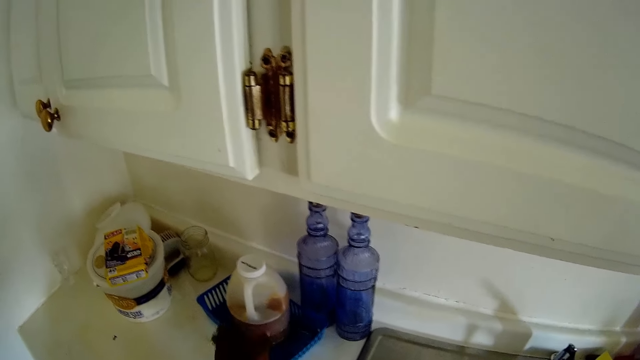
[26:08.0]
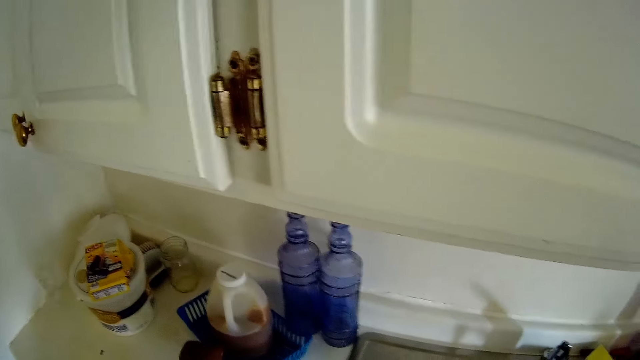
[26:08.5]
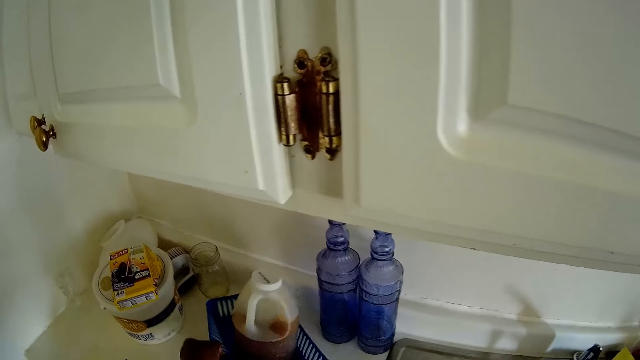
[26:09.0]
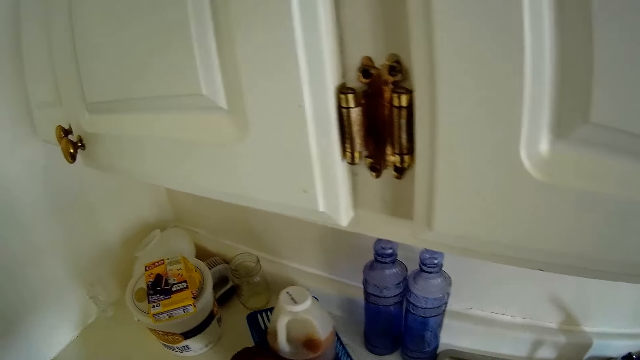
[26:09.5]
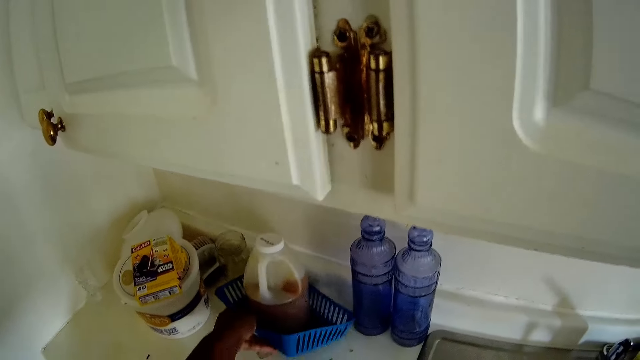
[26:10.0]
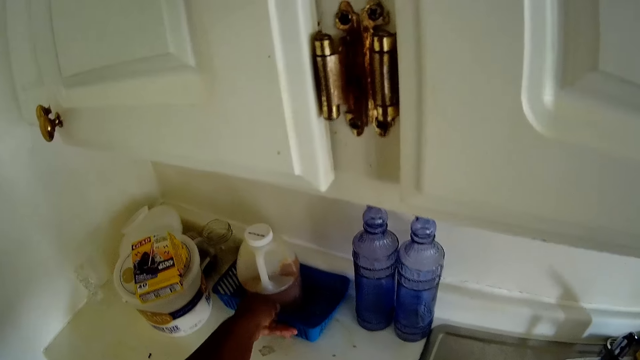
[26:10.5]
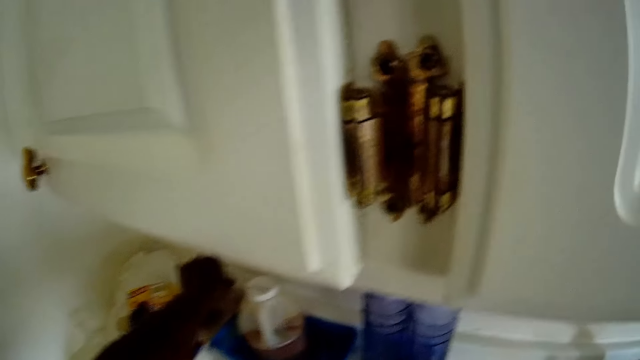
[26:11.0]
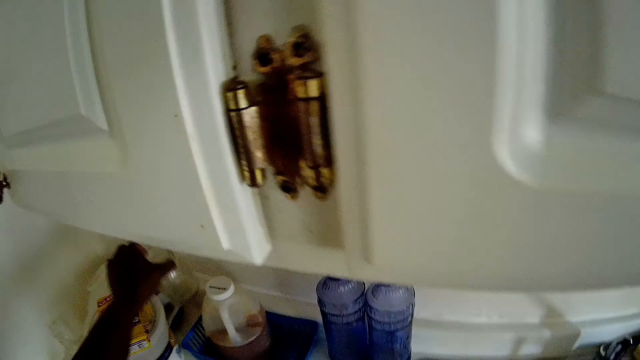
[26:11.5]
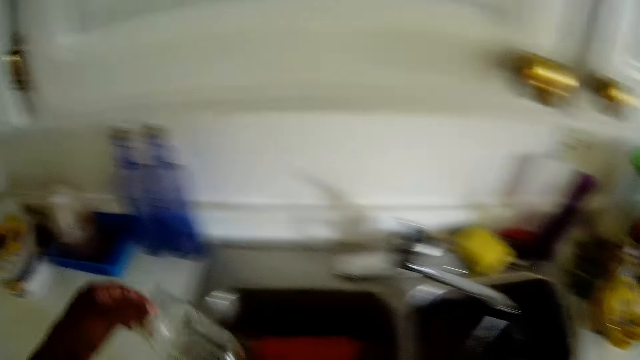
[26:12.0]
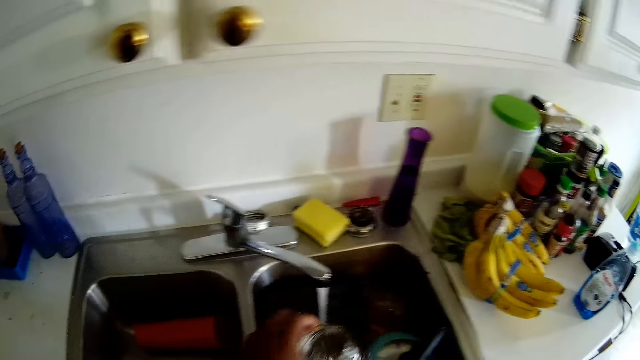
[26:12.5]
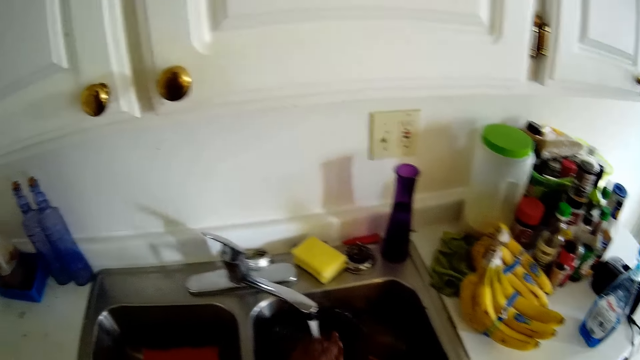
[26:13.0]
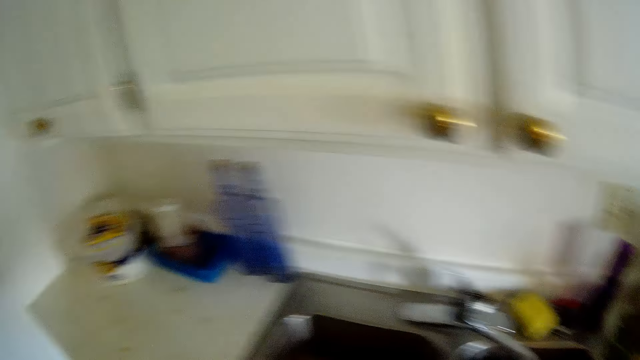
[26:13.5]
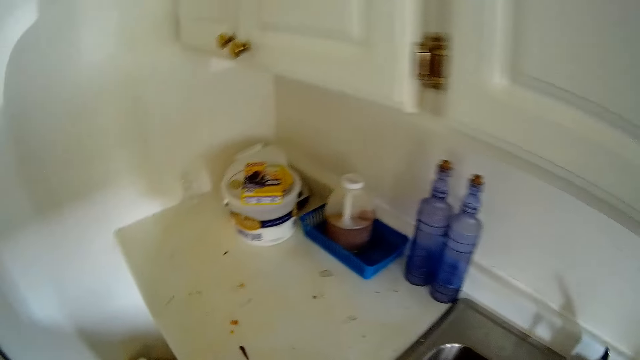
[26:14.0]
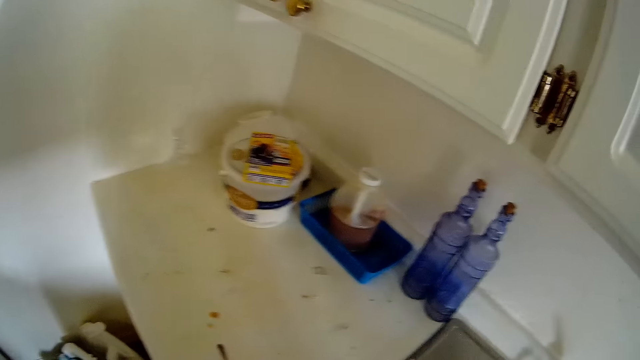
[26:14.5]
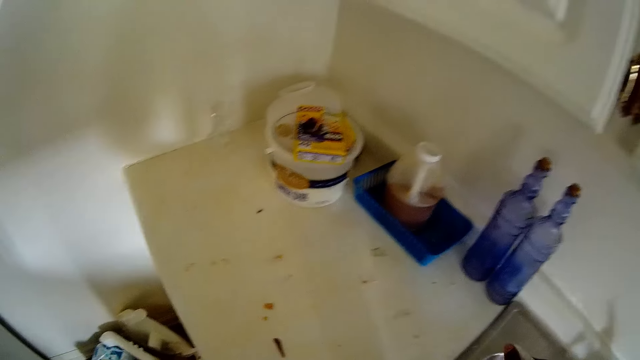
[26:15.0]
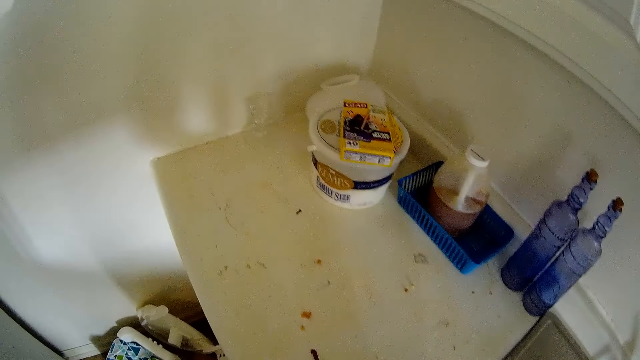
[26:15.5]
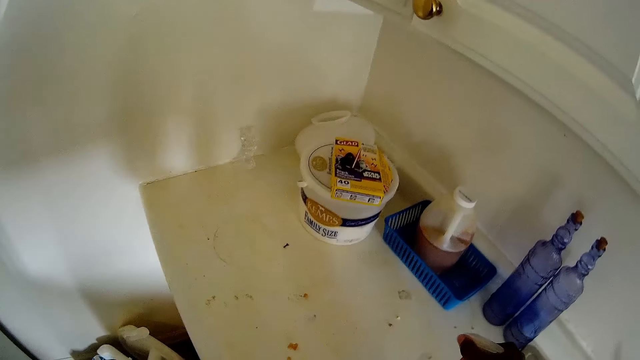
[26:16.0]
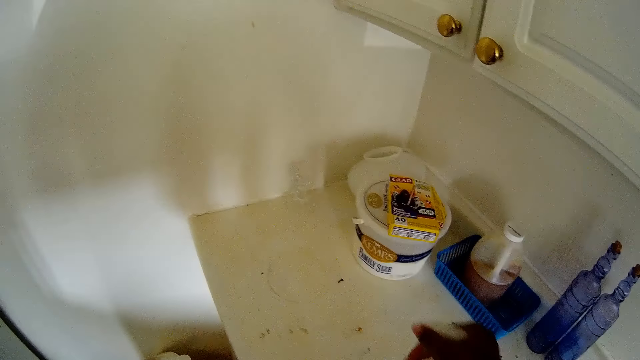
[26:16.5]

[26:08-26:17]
The camera wearer puts the plastic in a basket. She moves the basket with her left hand. She takes a bottle from the kitchen countertop with her left hand. She puts the bottle in the sink. She washes utensils. She sprays the kitchen countertop with a spray bottle.

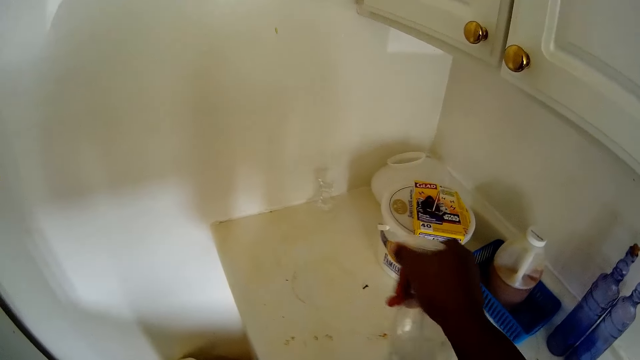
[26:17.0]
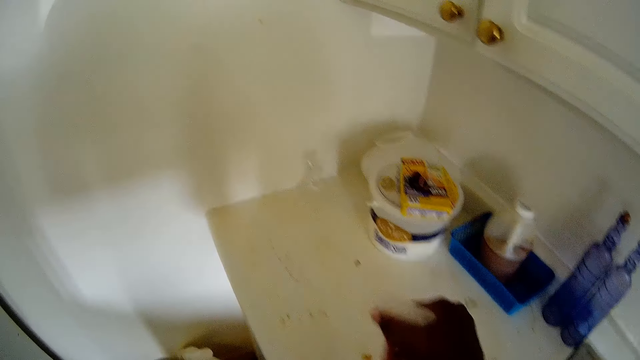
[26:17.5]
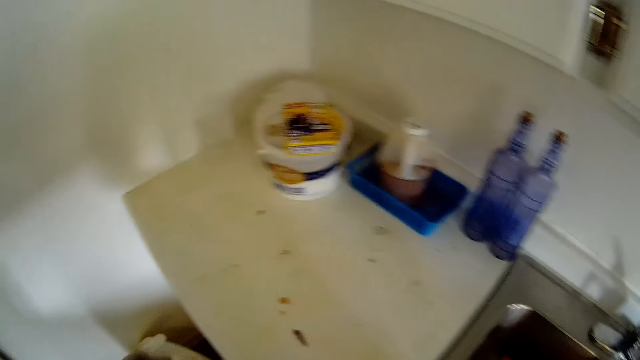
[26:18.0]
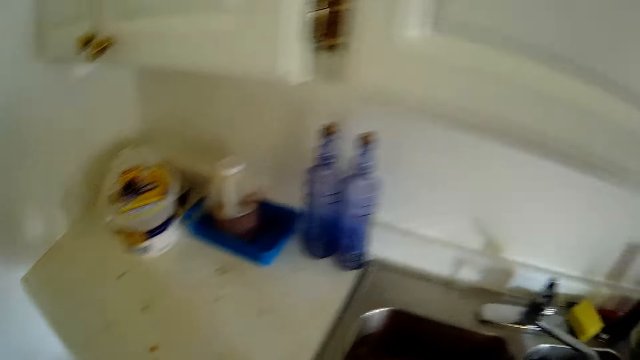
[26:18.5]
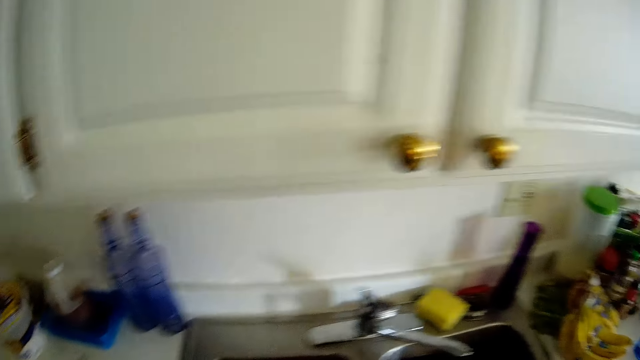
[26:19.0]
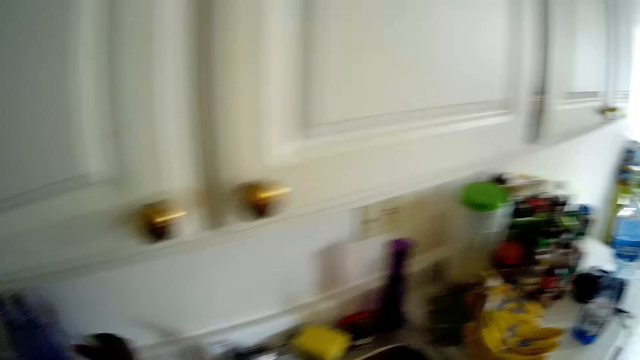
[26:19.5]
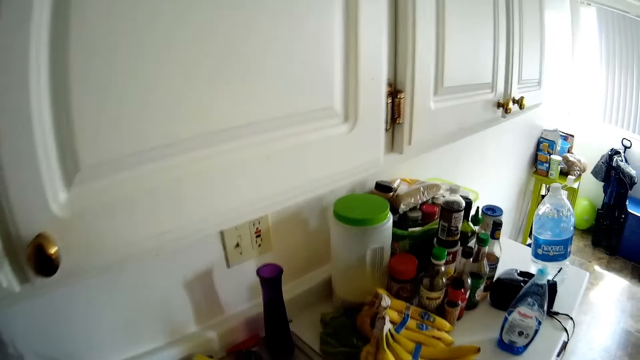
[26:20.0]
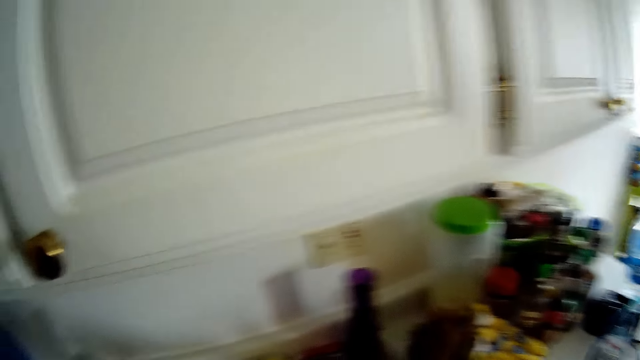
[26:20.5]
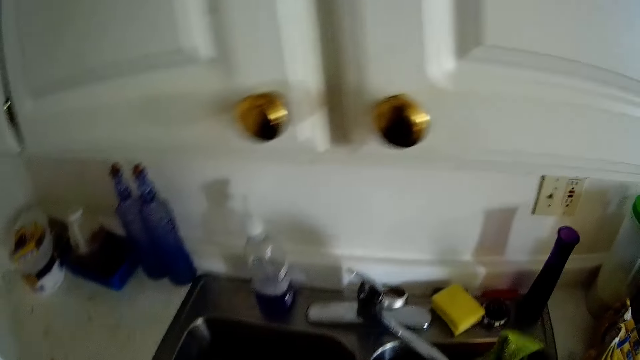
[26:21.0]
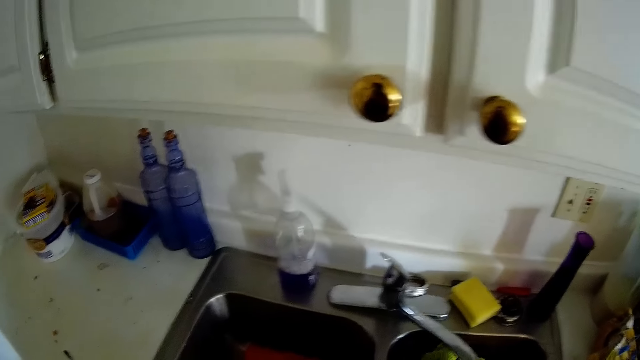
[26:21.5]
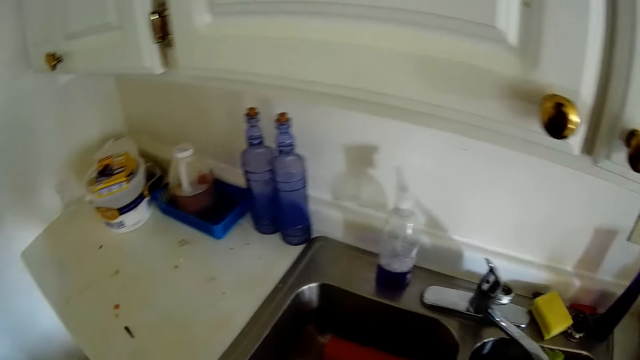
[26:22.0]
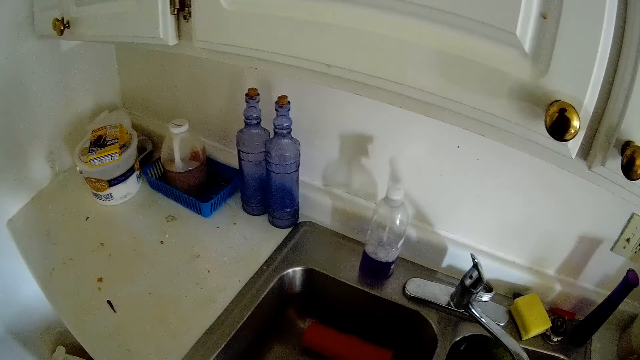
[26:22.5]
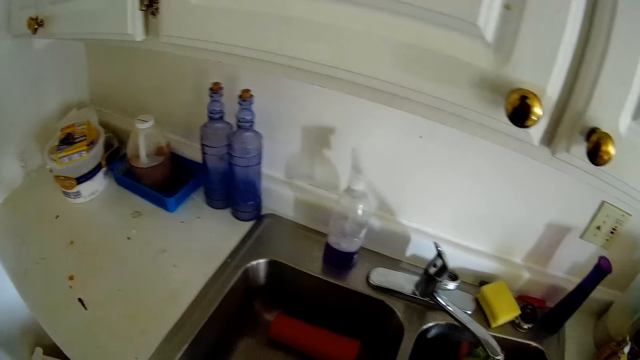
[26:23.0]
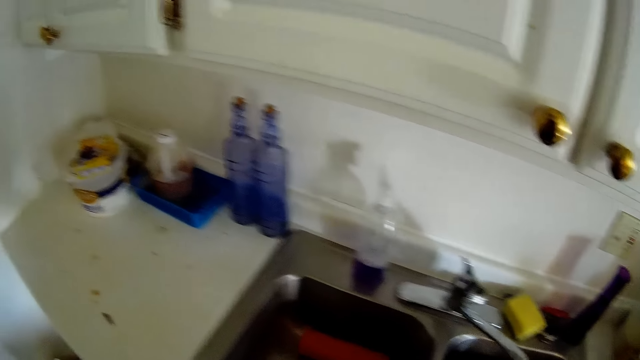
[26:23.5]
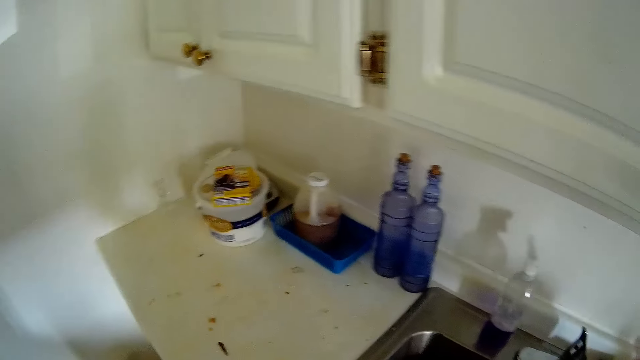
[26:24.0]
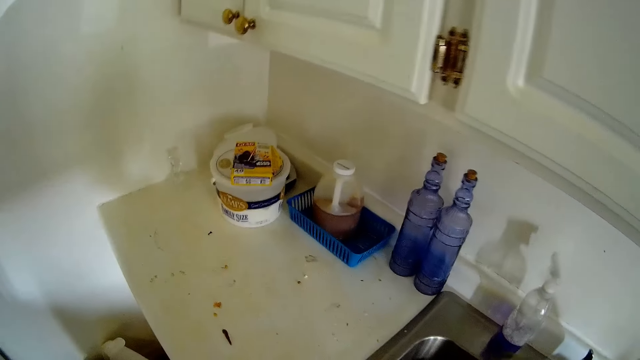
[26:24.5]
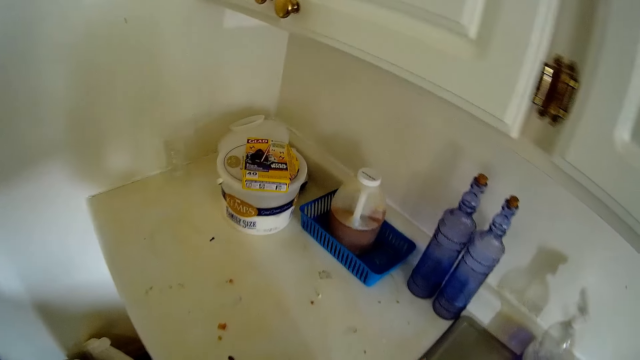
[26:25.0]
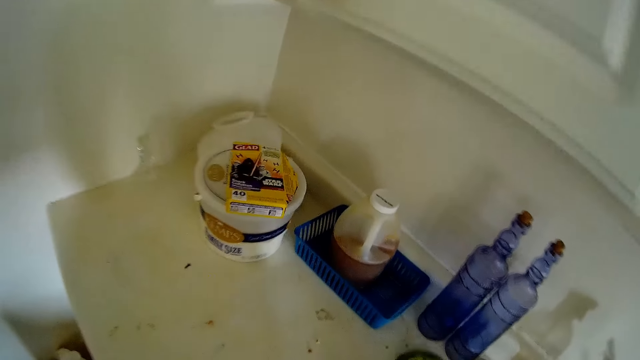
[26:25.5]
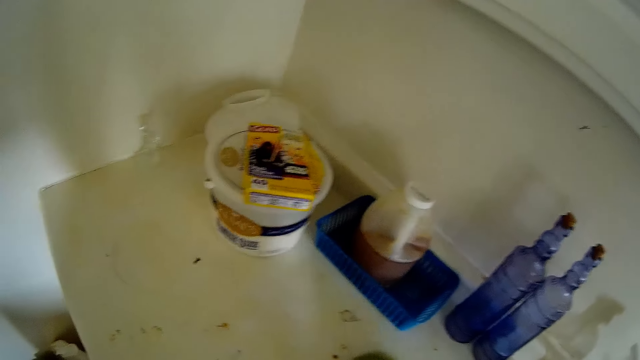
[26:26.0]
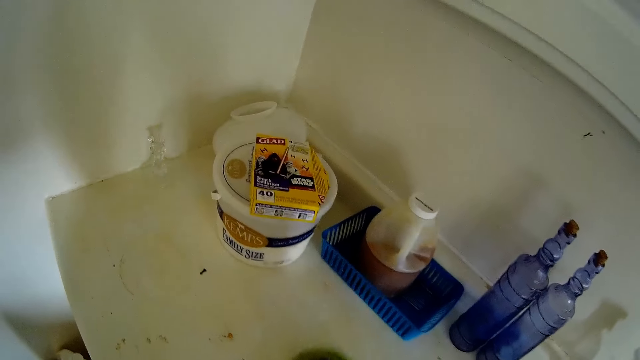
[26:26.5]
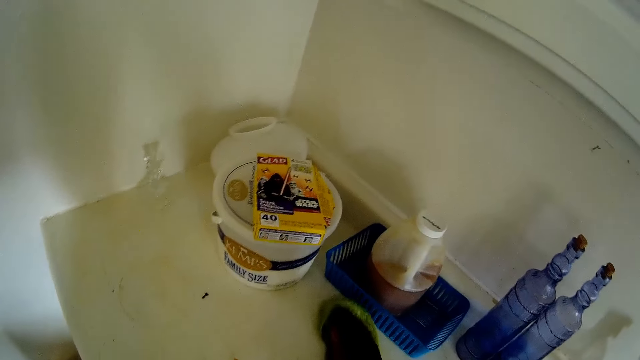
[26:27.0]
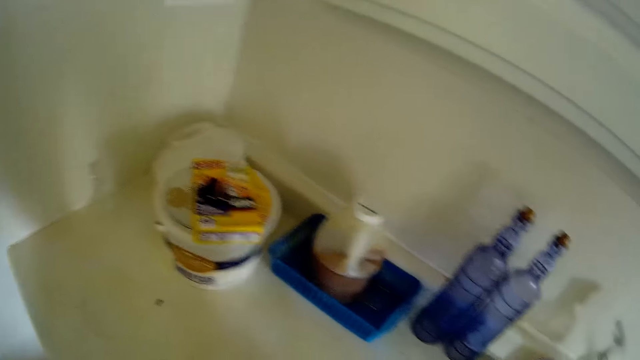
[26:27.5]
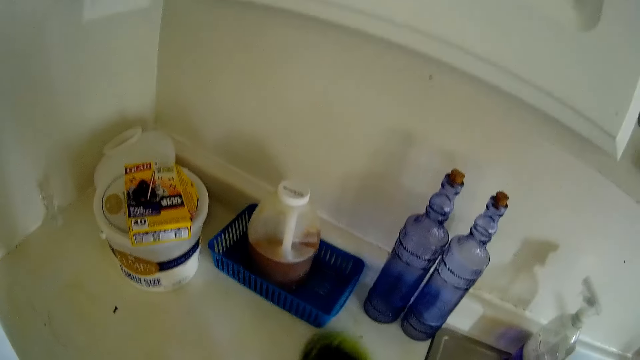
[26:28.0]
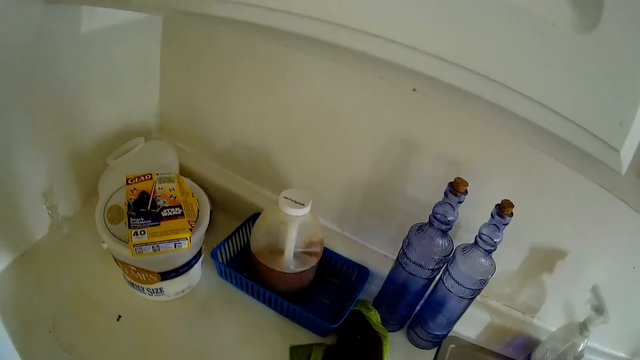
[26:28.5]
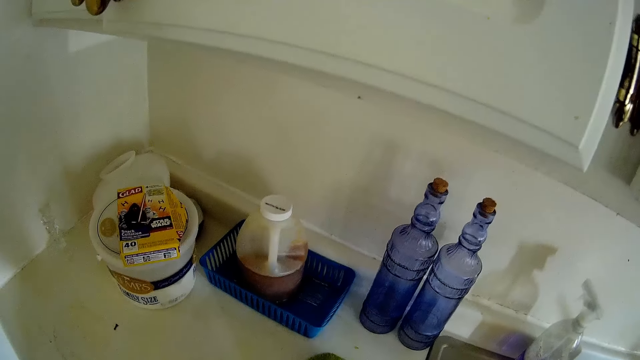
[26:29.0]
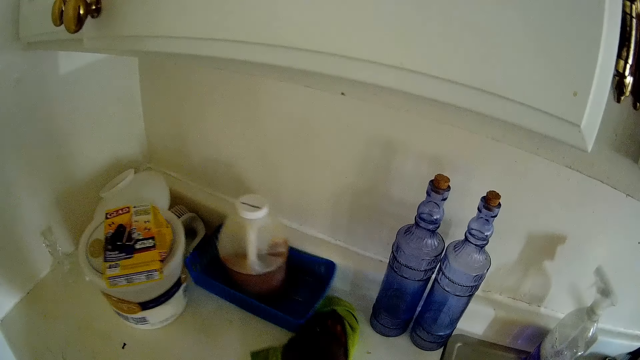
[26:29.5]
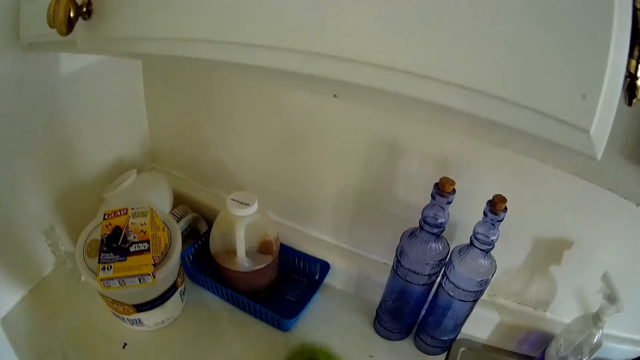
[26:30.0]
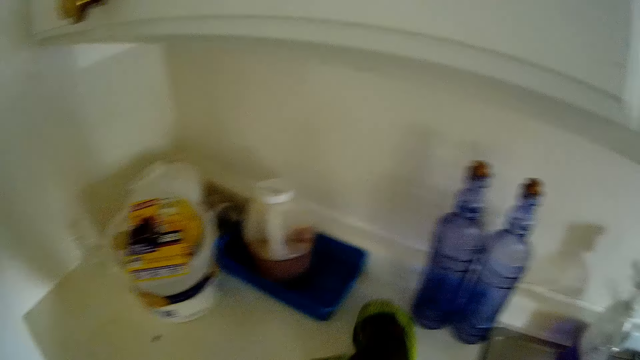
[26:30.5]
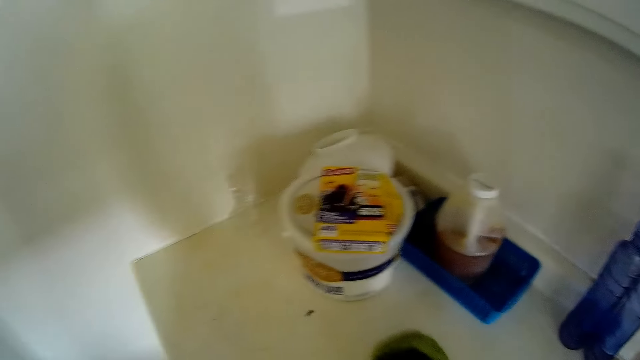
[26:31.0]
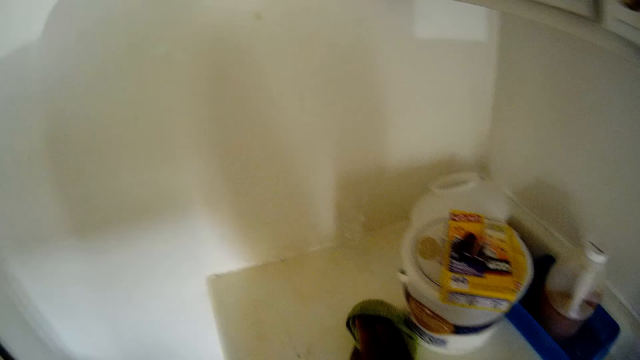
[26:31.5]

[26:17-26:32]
The camera wearer sprays the table. She drops the spray bottle on the sink with her left hand. She turns. She takes a towel from the kitchen countertop with her right hand. She wets the towel in the tap. She wipes the kitchen countertop with the towel. She moves the basket on the kitchen countertop with her right hand.
